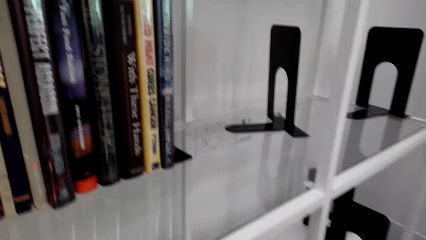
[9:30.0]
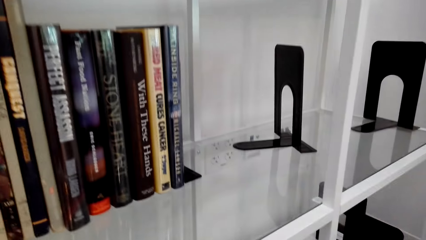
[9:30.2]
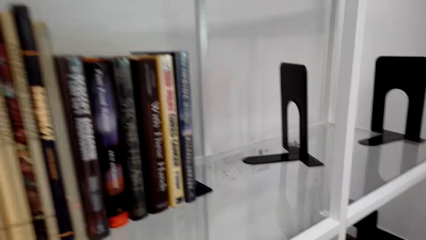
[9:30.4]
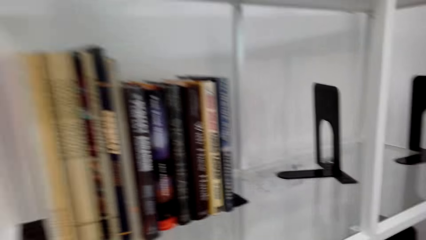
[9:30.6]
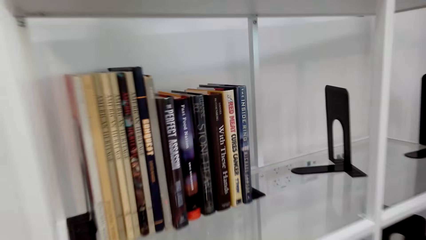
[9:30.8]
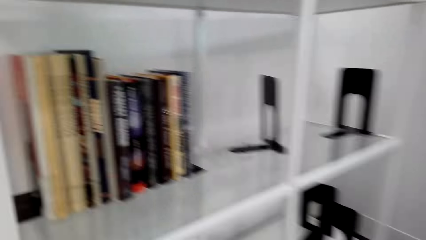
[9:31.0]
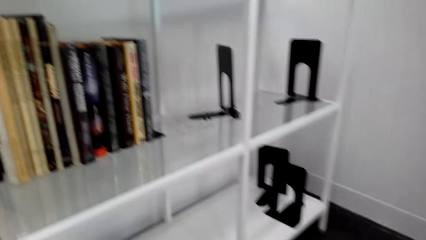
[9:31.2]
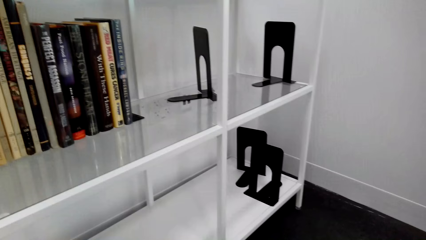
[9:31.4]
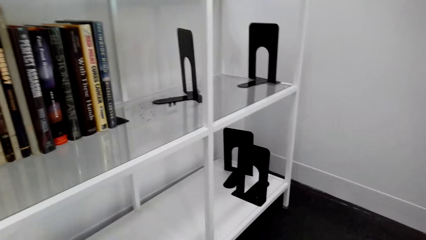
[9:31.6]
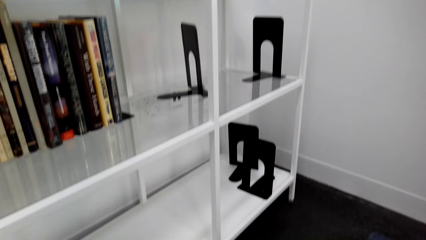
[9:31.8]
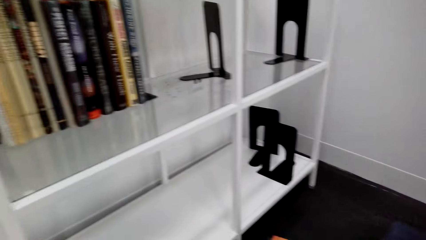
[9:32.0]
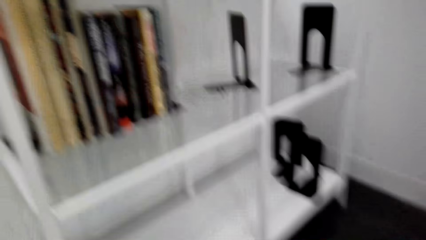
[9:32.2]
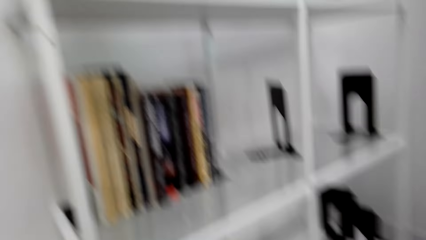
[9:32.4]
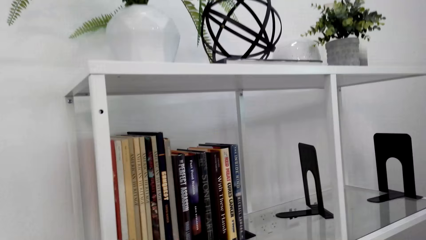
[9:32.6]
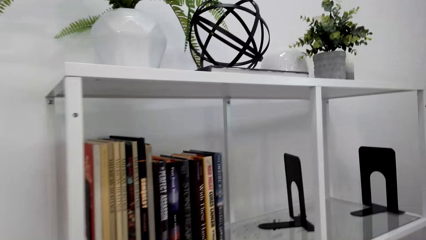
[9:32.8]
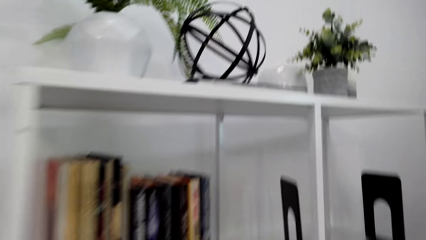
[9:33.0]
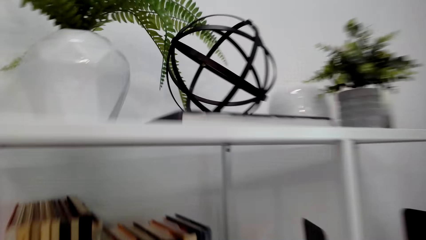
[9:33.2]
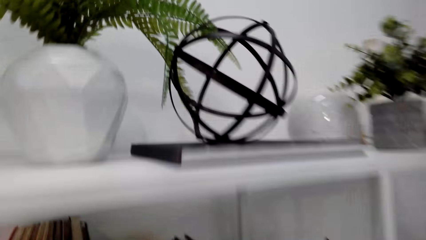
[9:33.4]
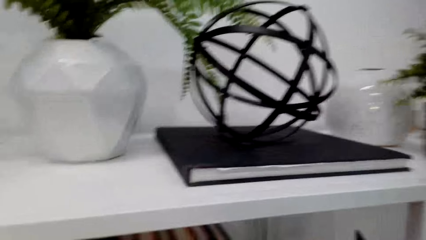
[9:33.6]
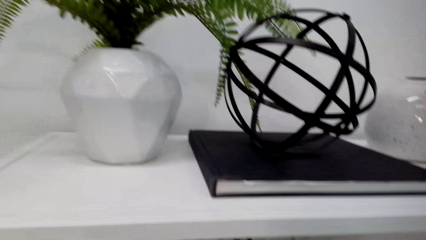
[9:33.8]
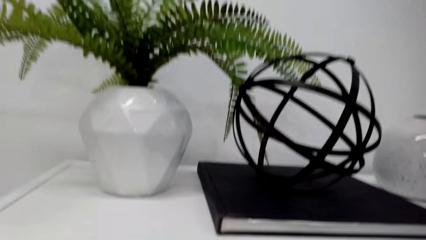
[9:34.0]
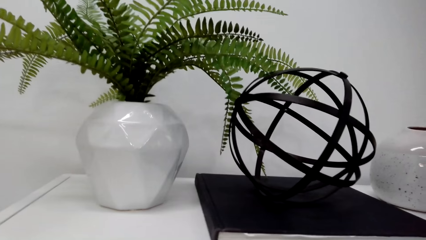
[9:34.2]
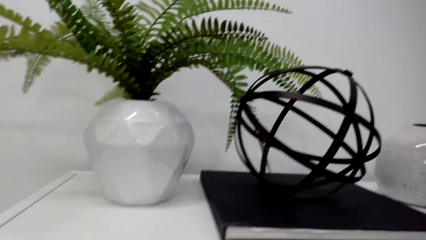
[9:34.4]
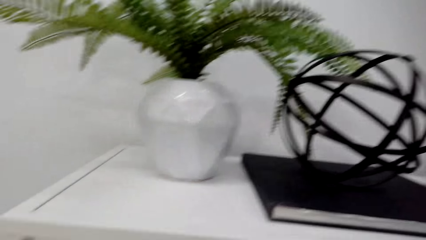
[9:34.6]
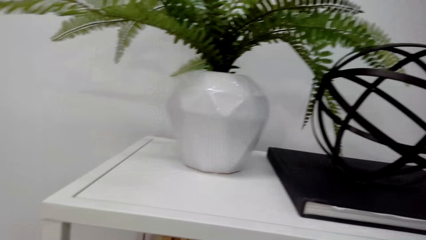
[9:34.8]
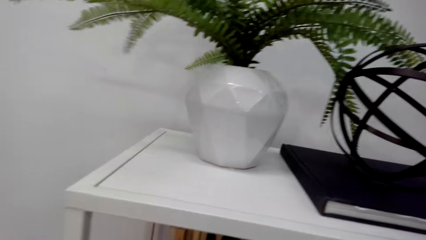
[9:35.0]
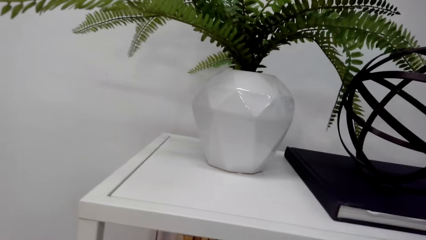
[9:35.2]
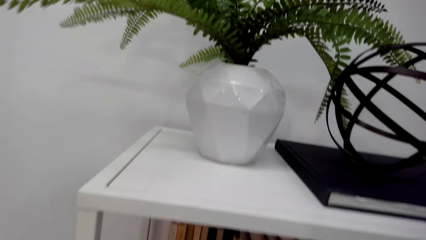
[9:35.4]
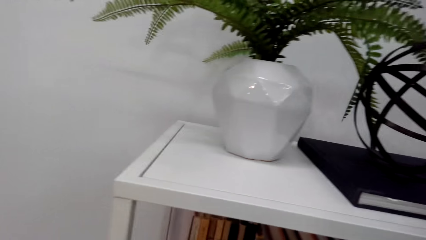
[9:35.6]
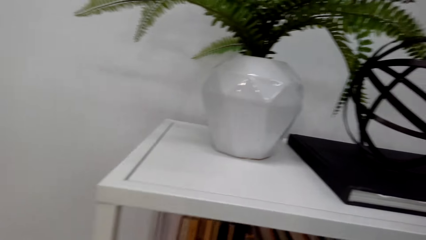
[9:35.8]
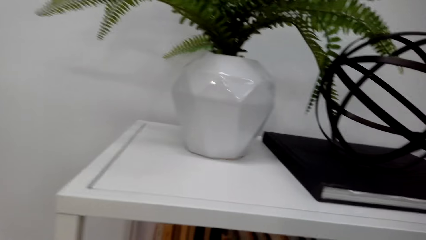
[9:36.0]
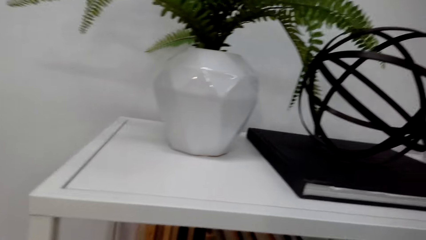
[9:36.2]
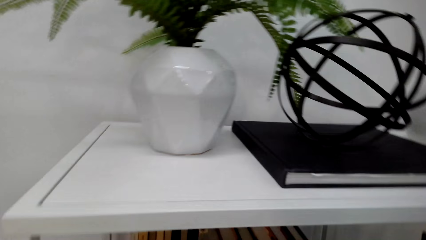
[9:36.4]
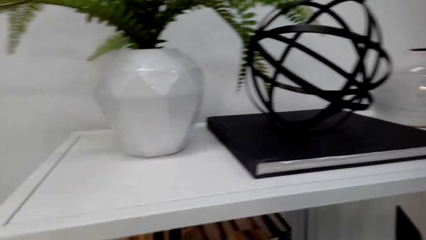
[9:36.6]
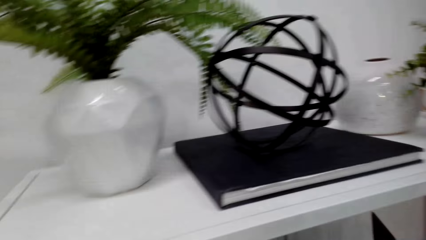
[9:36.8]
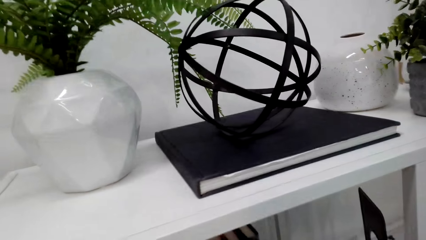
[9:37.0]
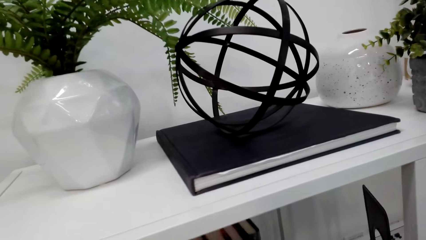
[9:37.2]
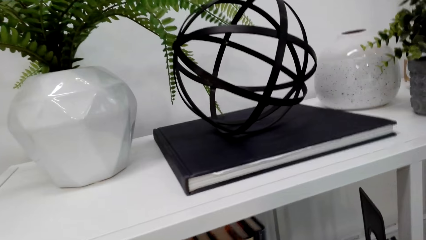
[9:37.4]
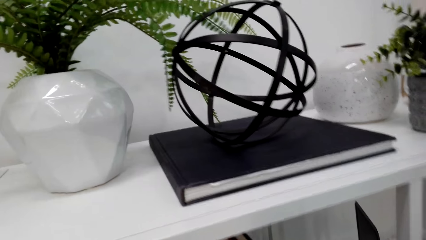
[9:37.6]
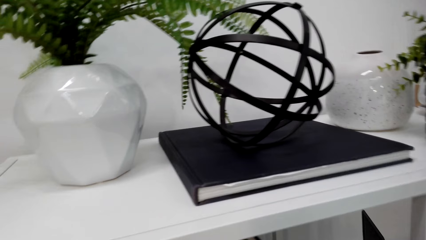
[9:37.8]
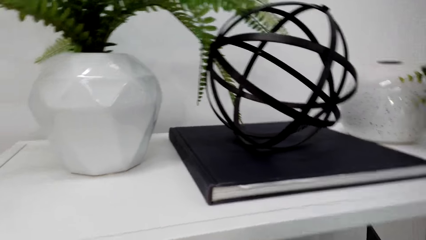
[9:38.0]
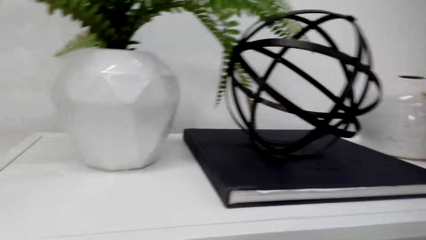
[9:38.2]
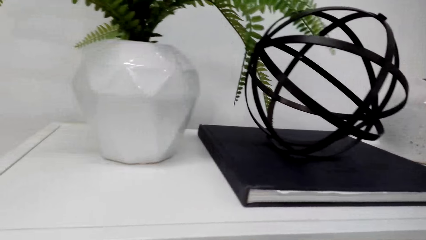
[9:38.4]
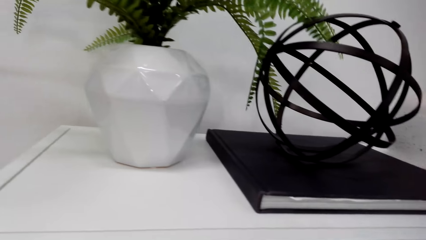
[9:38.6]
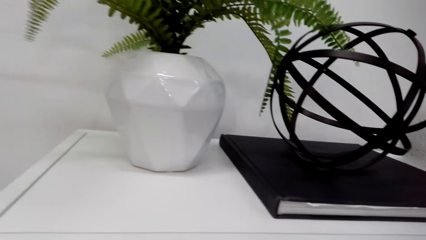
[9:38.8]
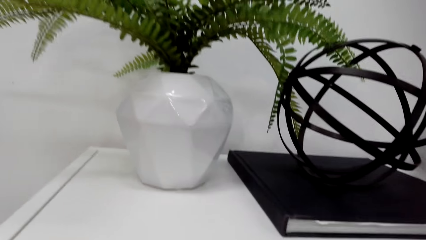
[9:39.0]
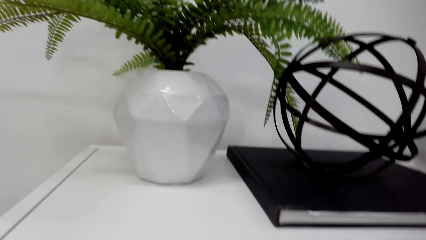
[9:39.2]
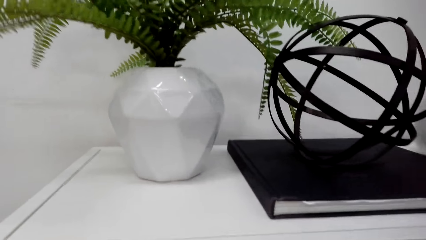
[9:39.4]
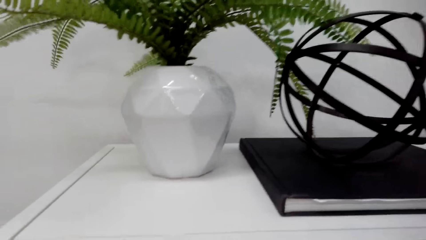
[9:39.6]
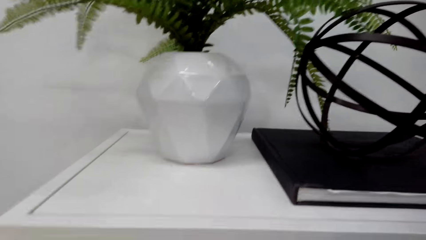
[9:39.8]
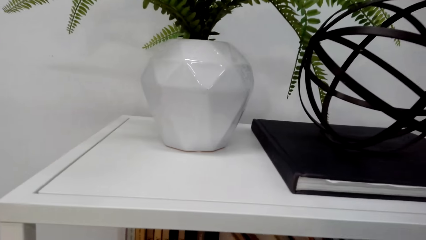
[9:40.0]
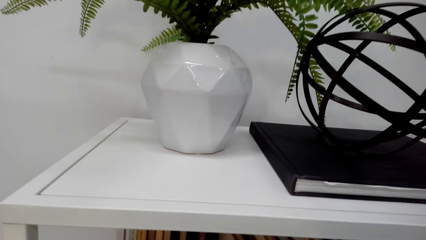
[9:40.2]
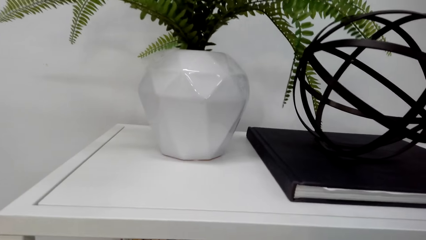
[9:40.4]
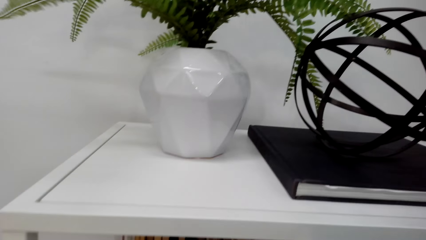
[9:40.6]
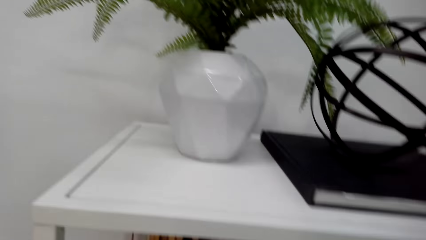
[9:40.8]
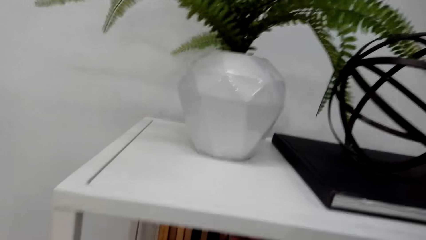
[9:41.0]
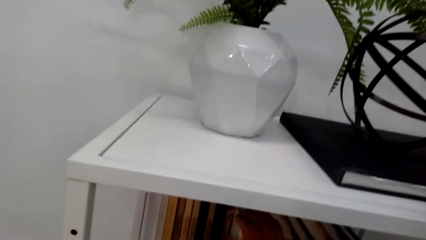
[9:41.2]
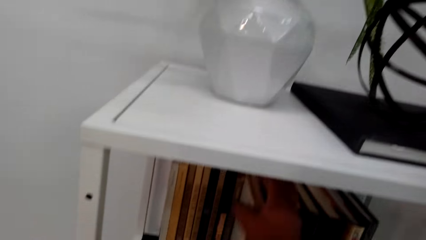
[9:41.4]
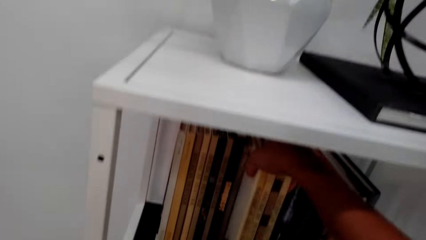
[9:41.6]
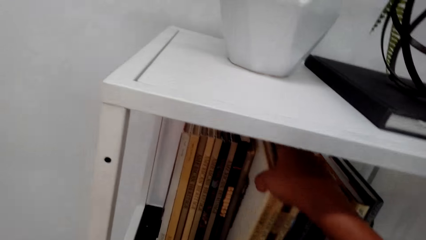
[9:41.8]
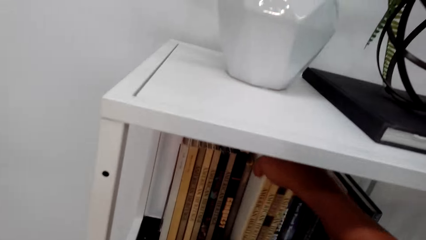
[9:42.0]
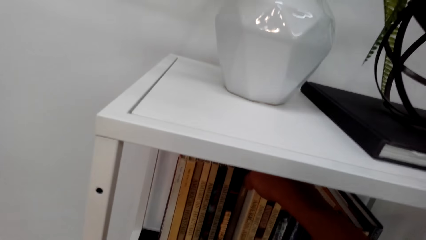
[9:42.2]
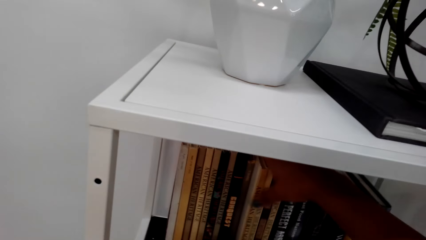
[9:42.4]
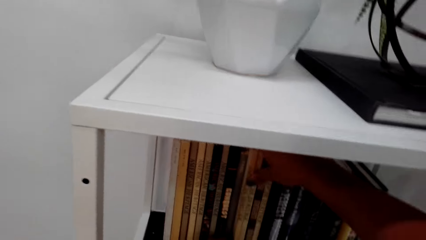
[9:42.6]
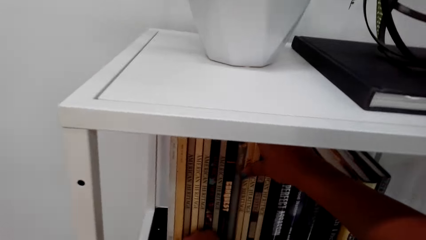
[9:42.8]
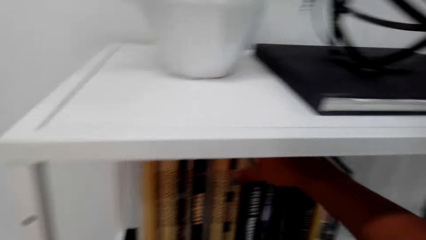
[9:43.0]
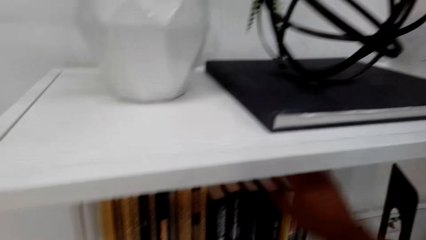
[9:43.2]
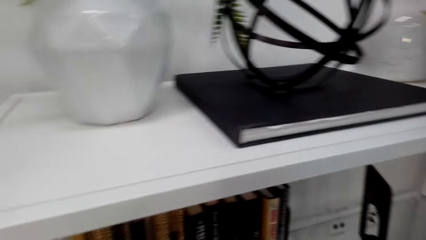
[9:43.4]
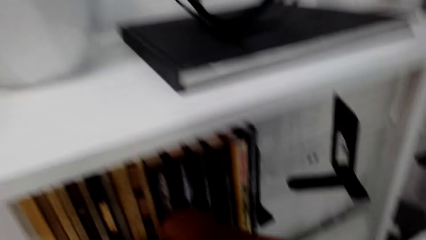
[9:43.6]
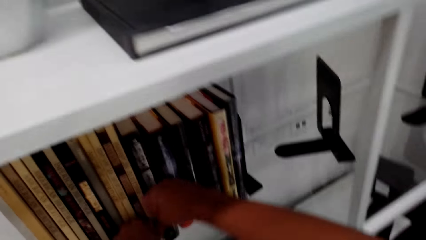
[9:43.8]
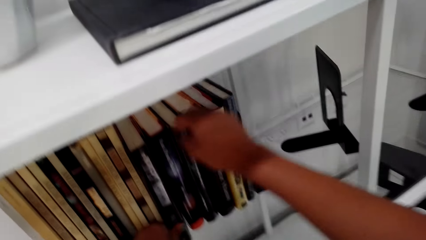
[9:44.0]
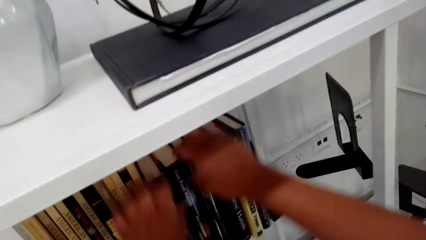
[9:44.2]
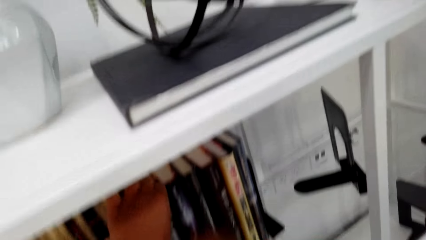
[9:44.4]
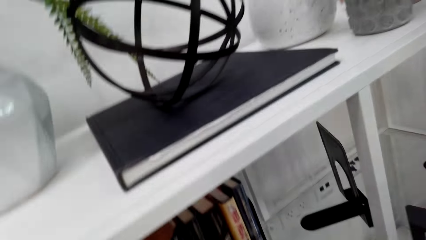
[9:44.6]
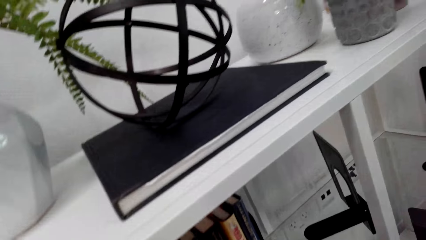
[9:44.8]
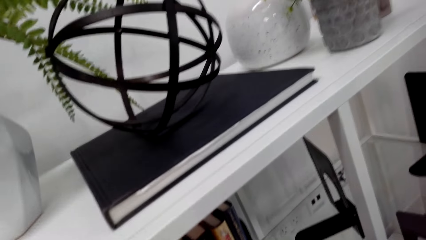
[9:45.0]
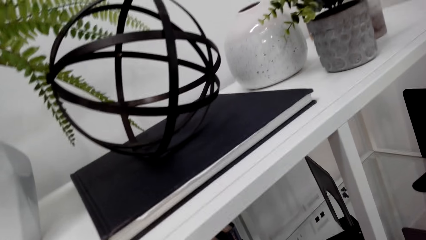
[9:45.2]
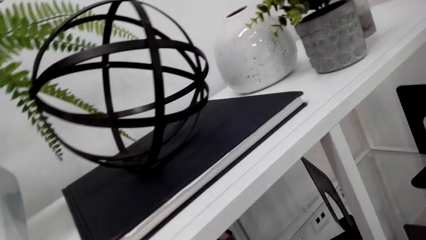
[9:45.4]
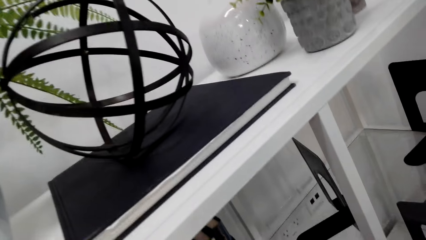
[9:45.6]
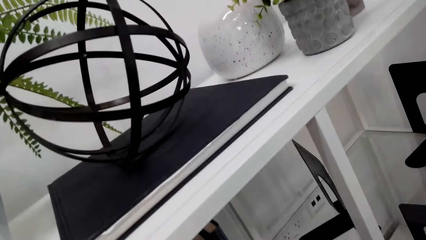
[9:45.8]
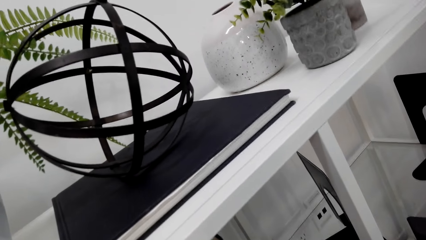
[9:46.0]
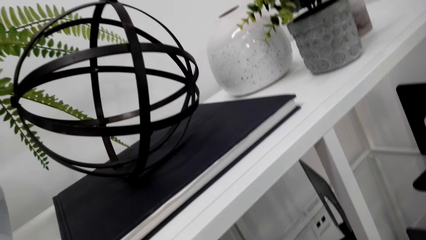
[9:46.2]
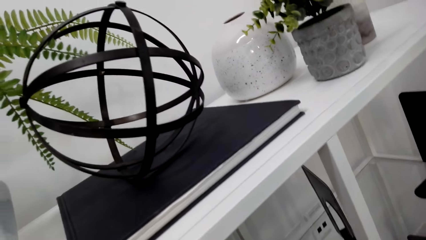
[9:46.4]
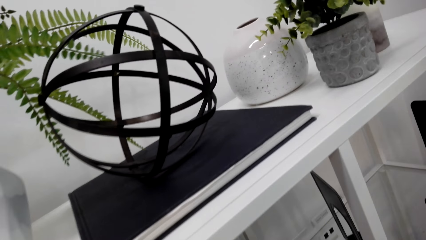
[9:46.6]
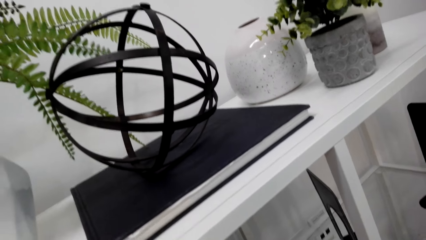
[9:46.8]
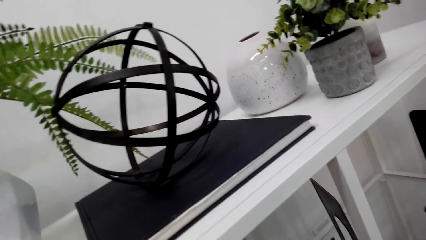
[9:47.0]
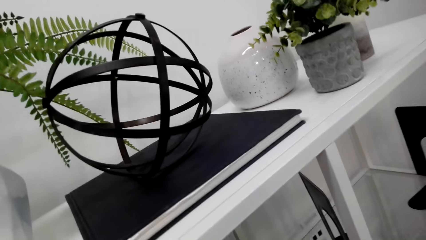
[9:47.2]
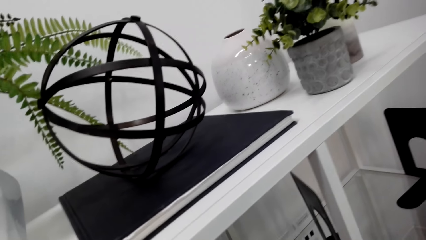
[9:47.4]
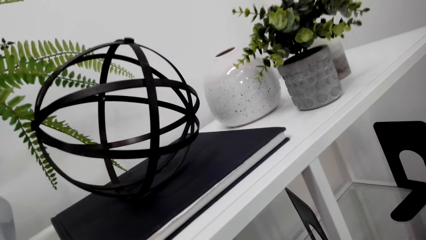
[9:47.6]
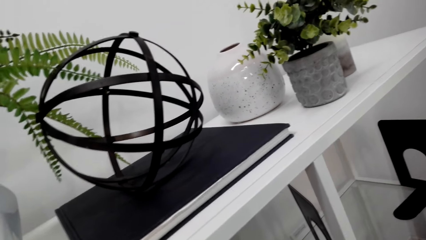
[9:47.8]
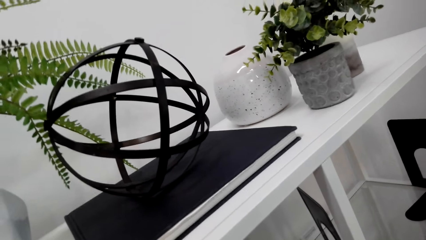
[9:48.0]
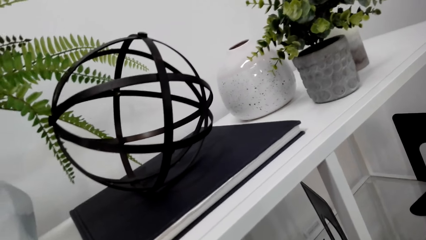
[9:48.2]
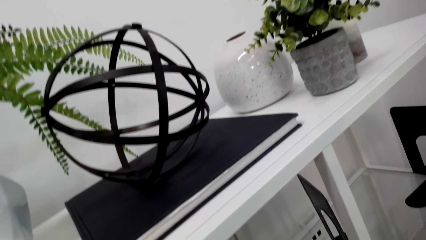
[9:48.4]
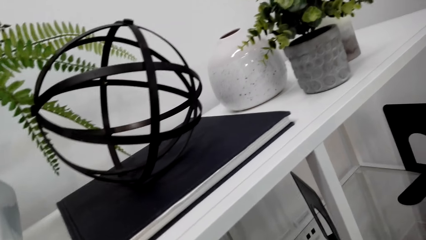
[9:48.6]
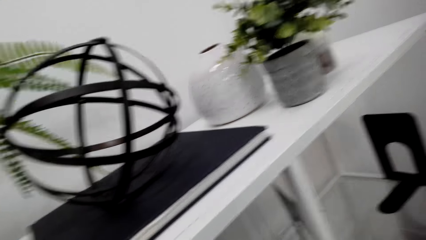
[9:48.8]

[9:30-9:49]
The camera wearer puts the book in the shelf. They arrange the book in the shelf.
